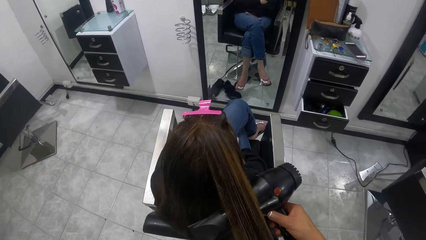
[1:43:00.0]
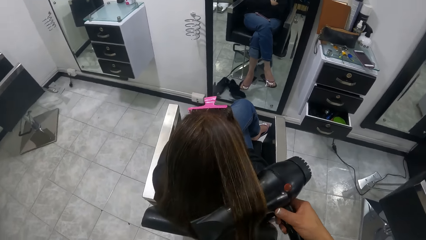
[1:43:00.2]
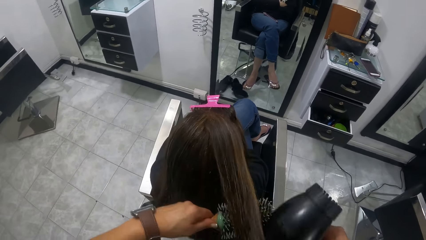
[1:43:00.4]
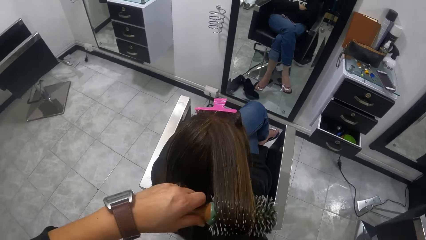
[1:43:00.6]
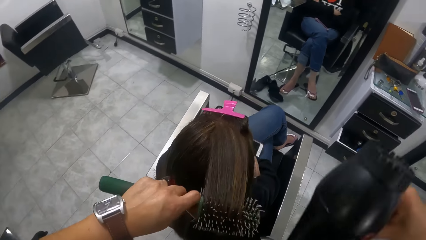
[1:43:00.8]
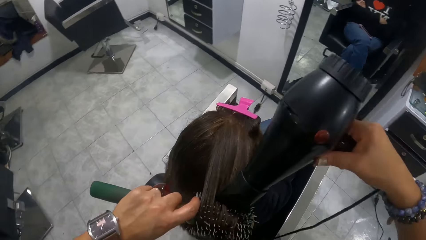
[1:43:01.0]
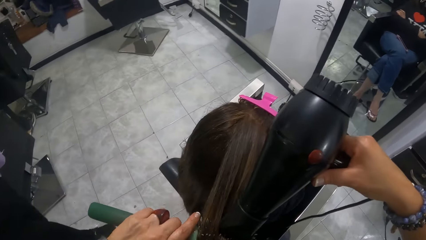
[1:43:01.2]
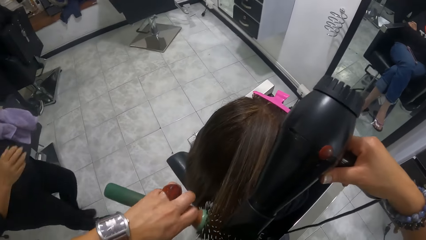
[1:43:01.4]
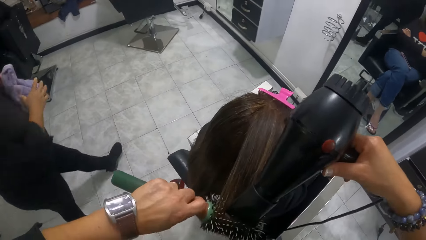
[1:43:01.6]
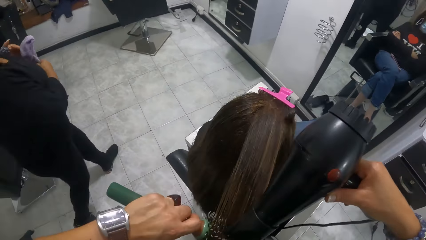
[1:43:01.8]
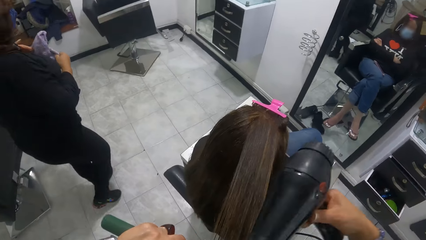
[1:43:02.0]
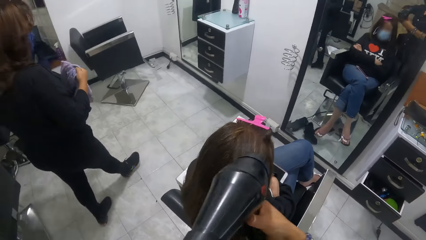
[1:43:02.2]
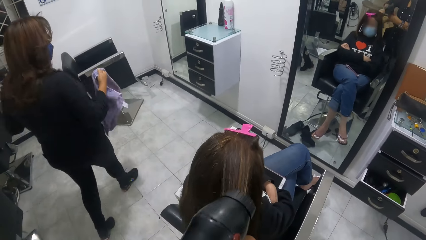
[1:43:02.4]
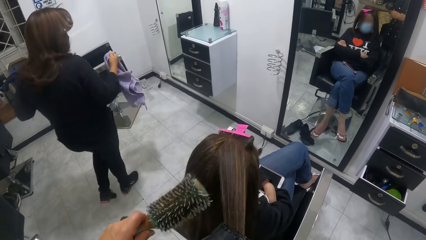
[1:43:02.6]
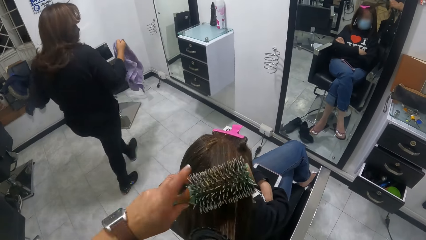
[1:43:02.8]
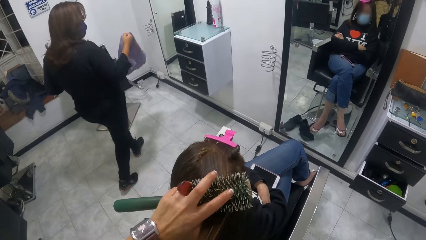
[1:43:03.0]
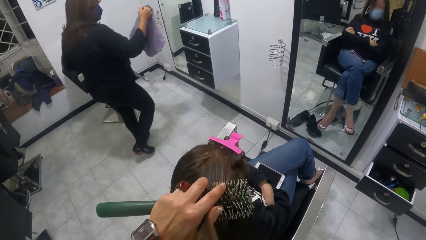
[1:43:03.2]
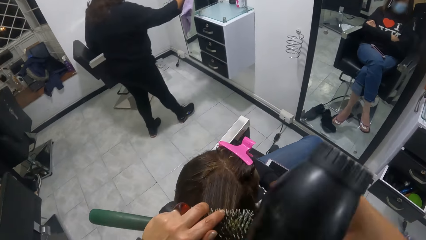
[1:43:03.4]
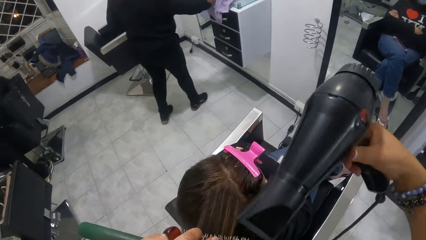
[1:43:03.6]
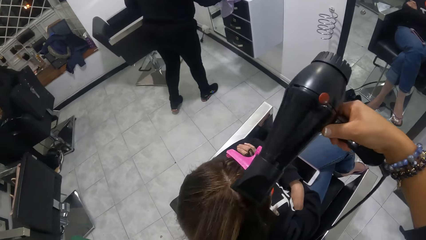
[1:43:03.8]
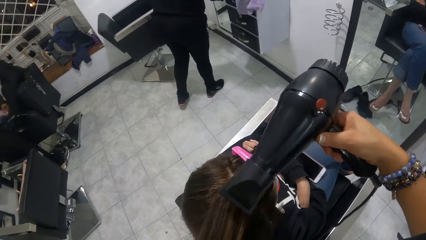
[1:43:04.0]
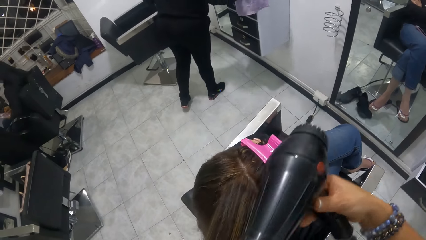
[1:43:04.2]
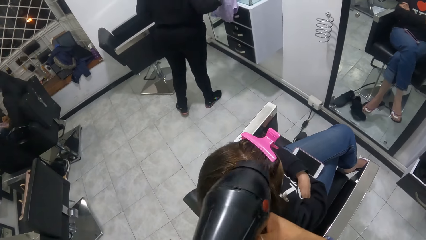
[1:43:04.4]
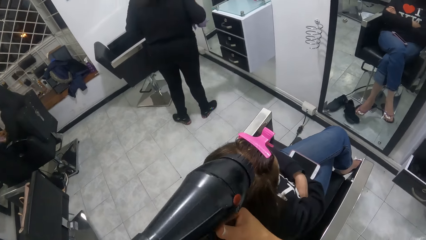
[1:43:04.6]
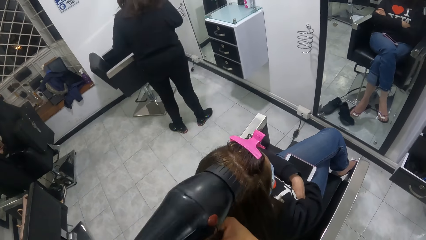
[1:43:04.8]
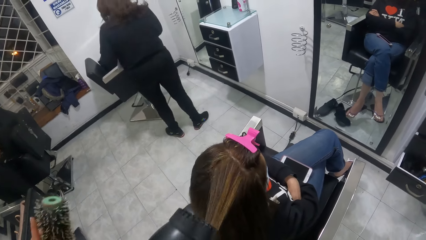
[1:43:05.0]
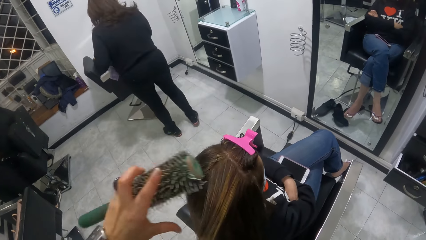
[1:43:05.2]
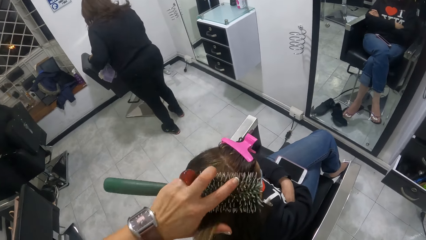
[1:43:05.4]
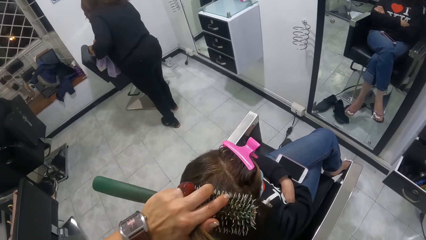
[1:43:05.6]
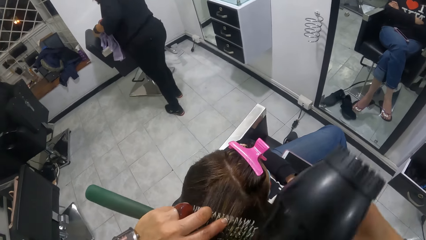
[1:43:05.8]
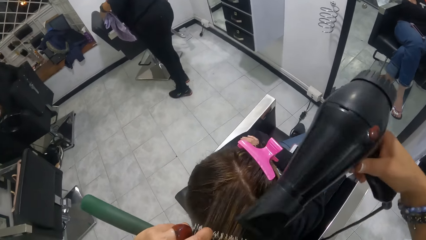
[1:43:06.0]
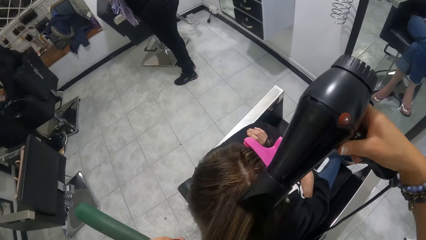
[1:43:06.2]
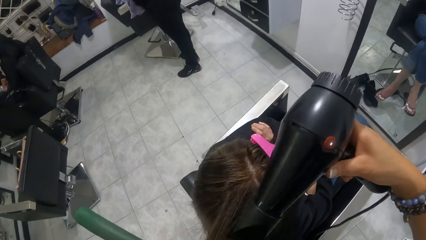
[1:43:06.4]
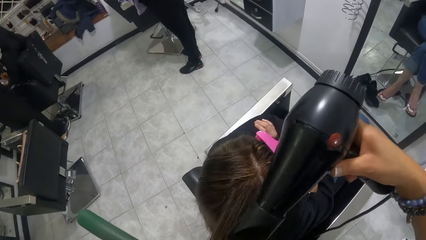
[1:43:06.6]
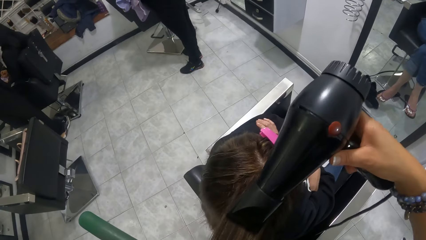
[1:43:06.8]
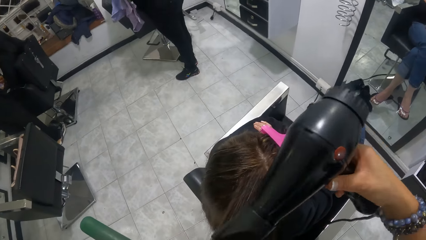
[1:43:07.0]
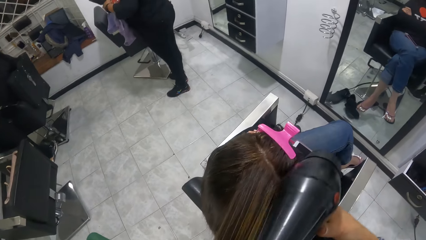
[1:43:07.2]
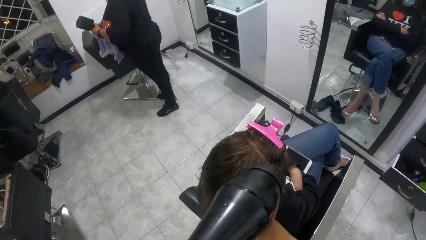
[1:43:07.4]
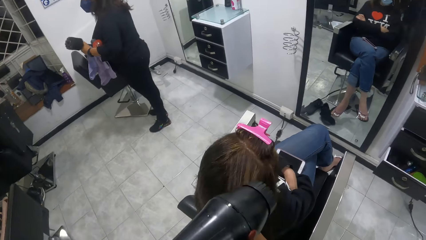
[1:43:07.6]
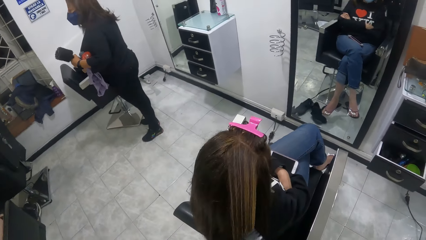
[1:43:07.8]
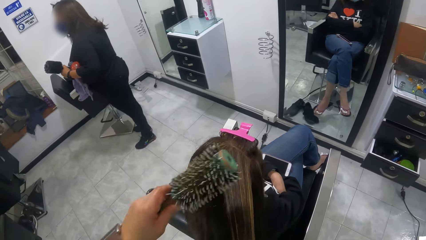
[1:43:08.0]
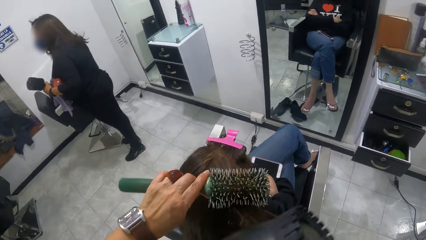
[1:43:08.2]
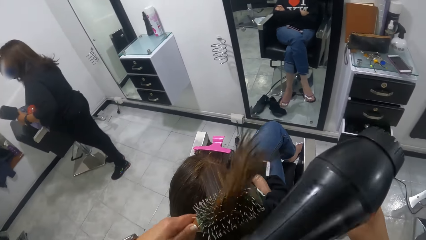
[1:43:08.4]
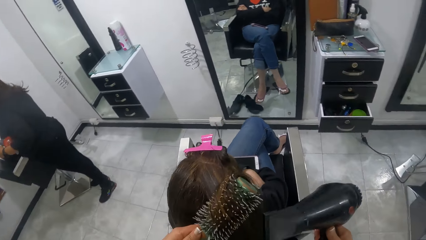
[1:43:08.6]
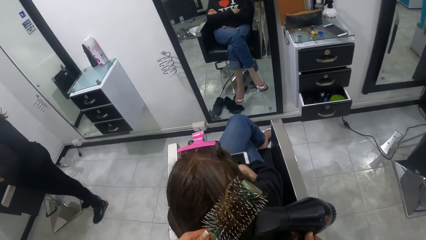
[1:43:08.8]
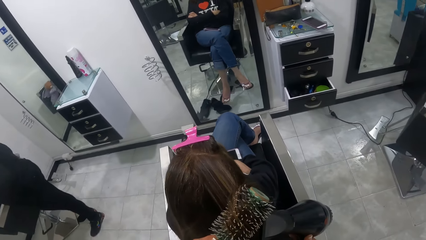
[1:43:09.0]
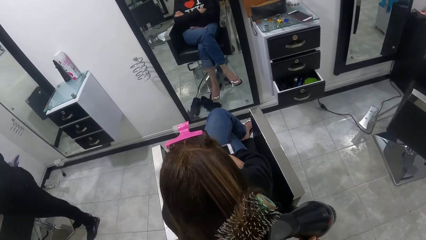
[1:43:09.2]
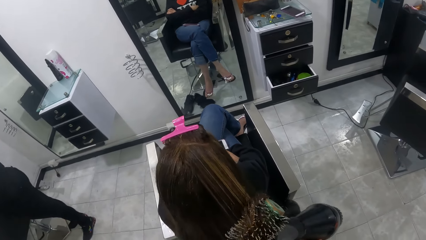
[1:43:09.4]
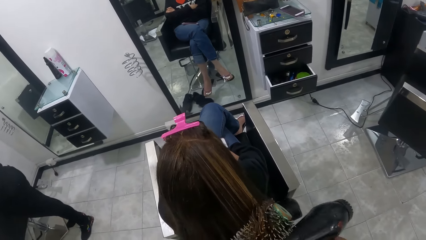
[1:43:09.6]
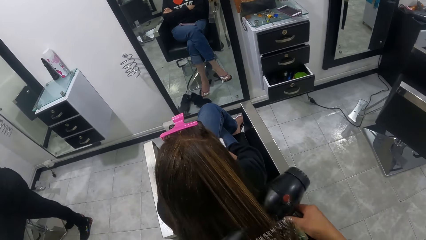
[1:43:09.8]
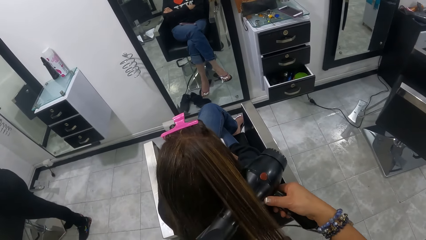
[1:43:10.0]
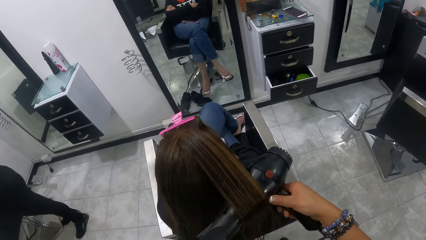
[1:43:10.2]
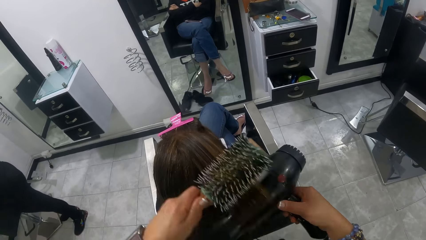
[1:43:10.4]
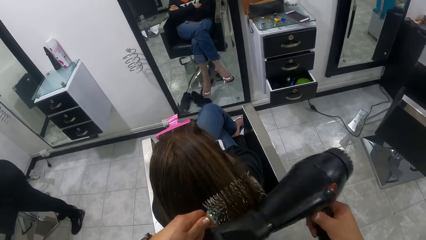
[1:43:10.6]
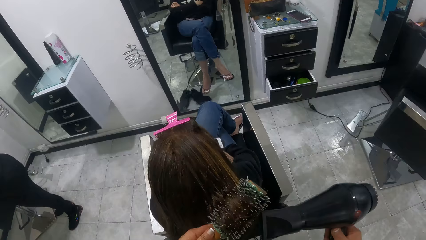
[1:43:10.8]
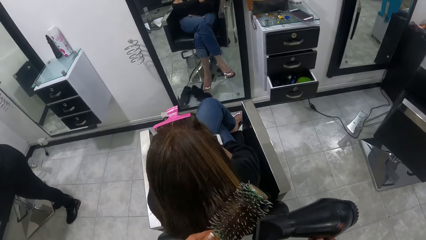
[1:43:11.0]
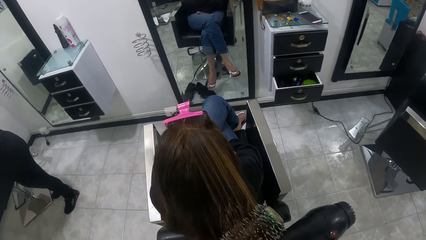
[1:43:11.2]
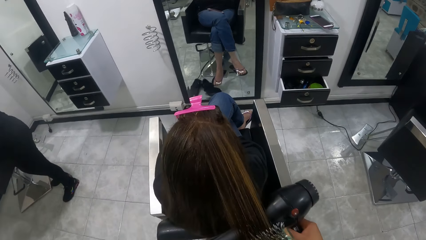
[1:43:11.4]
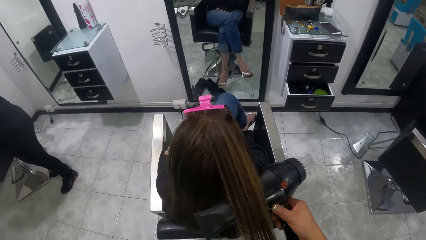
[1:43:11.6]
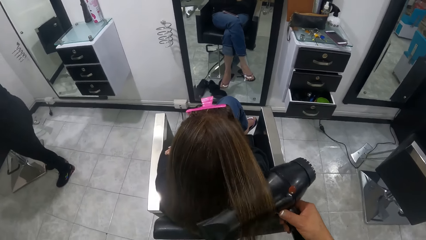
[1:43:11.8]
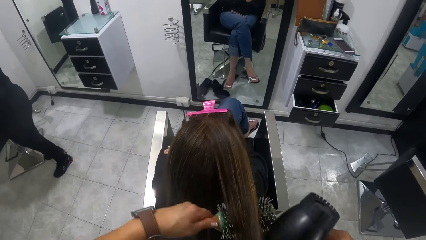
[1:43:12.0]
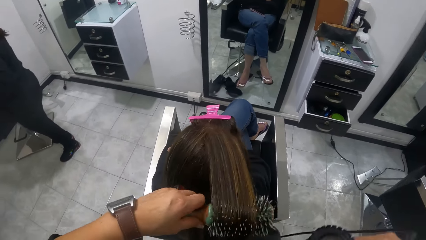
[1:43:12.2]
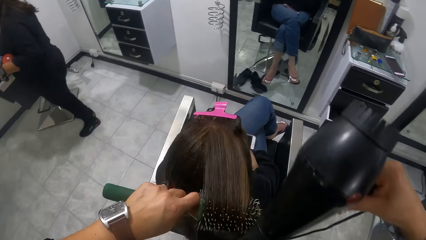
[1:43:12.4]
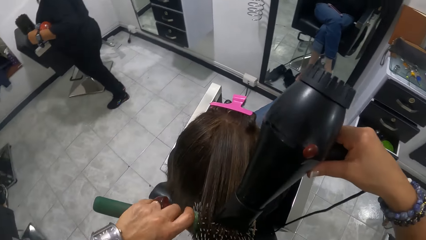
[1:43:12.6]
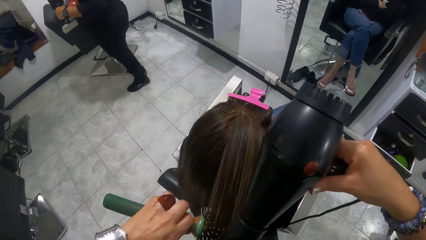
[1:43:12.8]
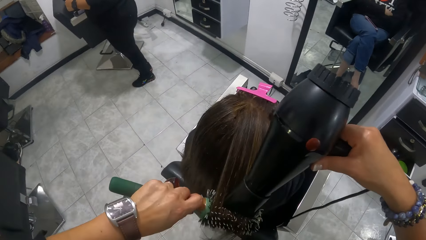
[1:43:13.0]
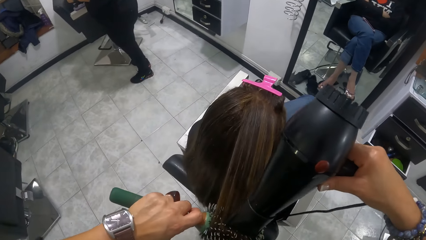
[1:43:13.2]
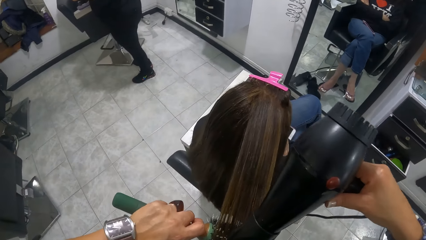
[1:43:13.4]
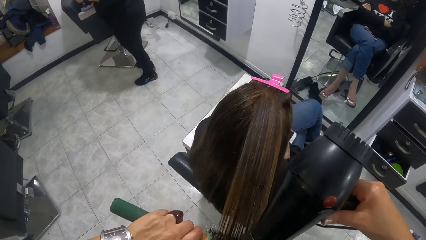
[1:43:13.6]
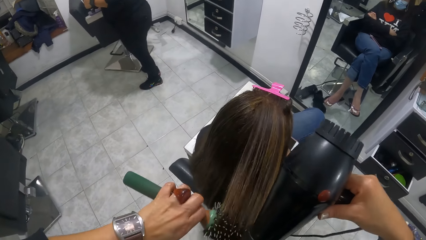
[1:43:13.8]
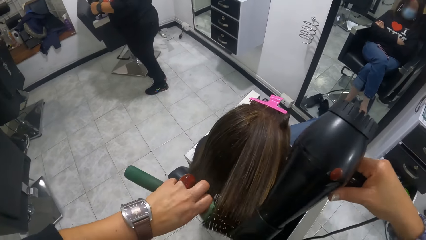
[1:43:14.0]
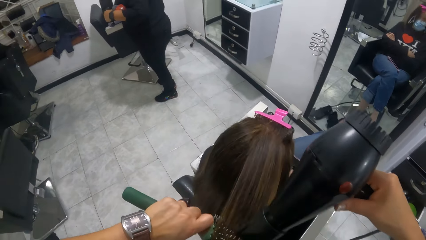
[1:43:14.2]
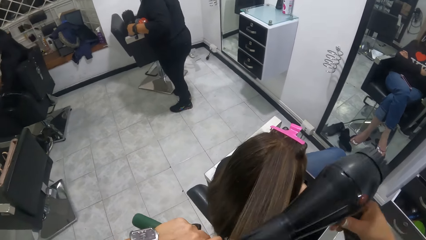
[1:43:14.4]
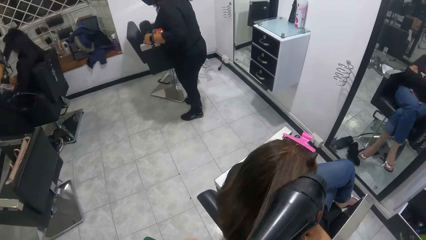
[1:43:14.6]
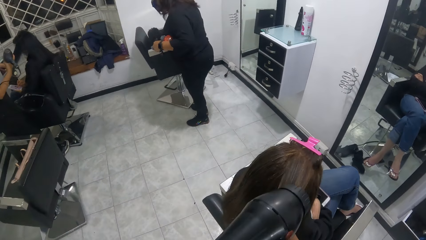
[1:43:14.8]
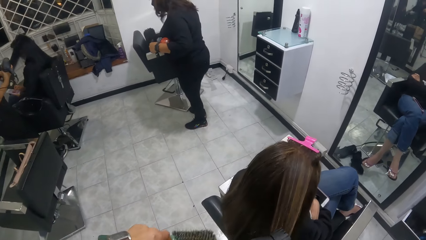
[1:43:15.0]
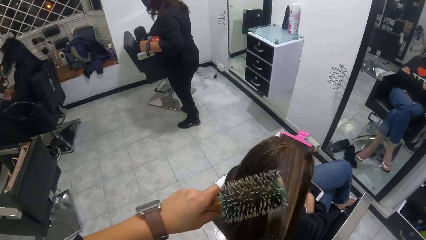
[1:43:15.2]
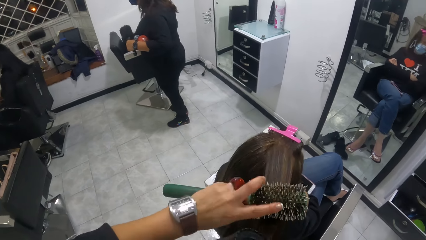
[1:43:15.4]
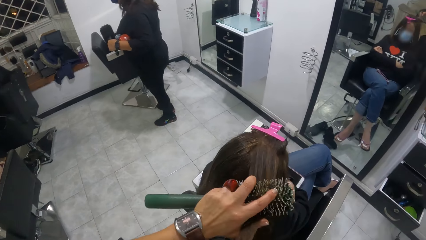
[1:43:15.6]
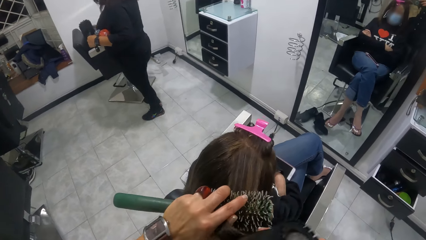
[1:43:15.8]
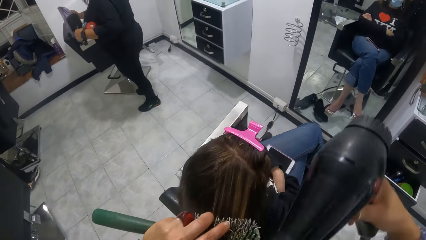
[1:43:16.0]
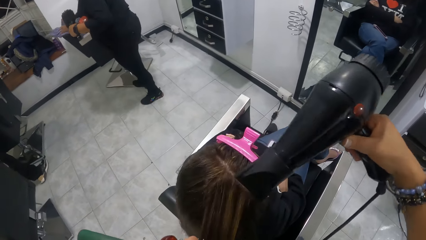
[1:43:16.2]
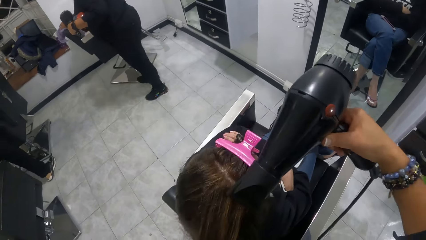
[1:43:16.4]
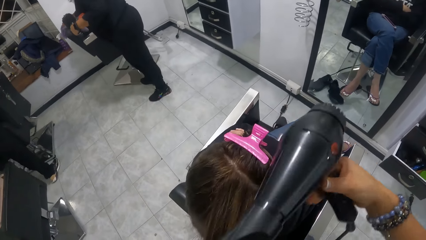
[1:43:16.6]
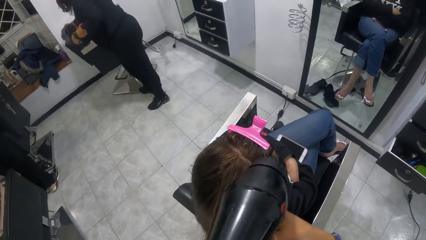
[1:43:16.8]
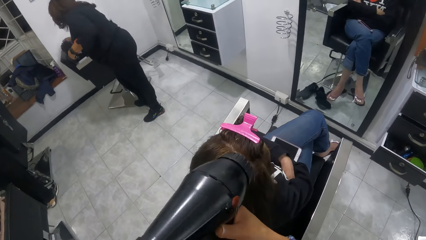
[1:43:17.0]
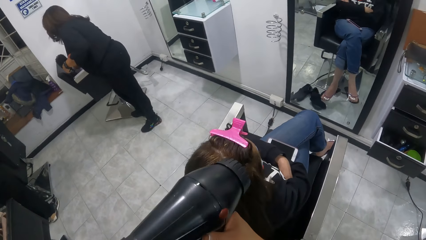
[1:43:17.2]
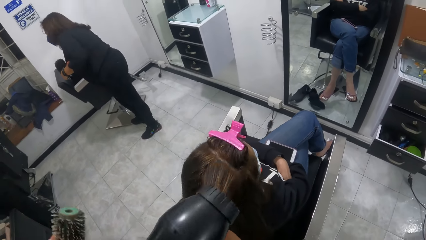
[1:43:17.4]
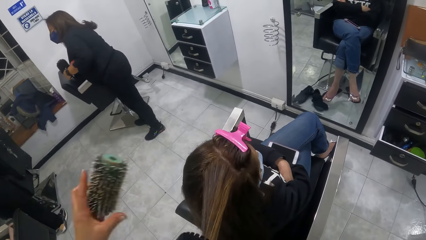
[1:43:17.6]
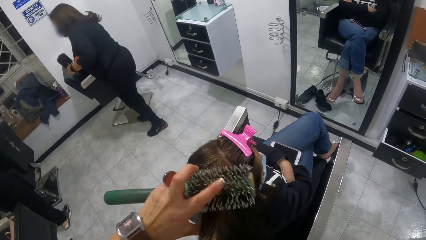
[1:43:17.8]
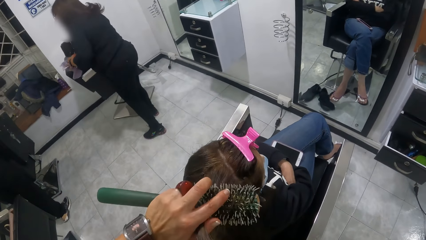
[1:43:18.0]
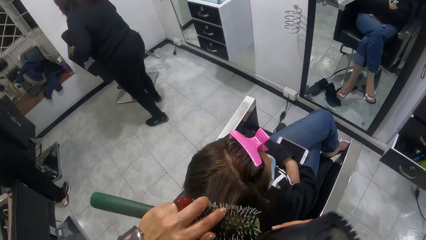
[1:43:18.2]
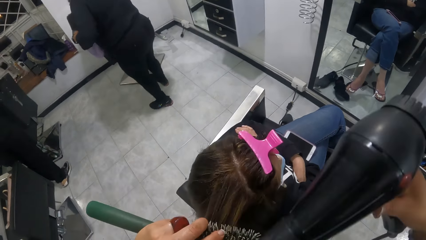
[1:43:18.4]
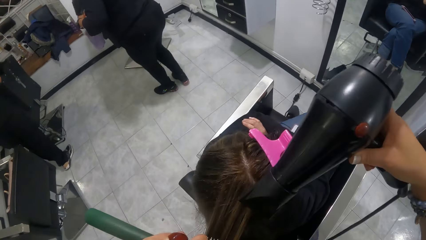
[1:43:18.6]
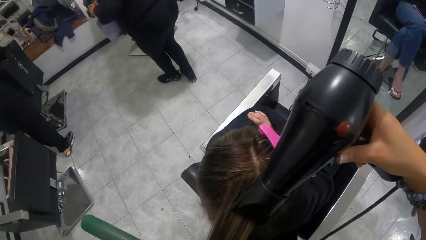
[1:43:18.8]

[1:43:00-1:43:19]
The woman walks towards the wall drawer with a towel in her right hand. The woman cleans the wall drawer with the towel in her right hand. The woman cleans a salon chair with the towel in her right hand.
